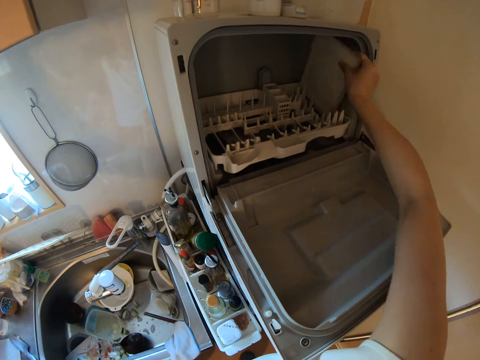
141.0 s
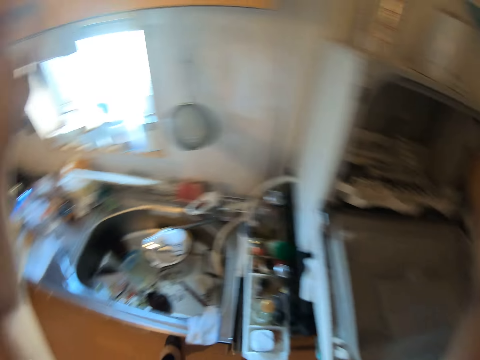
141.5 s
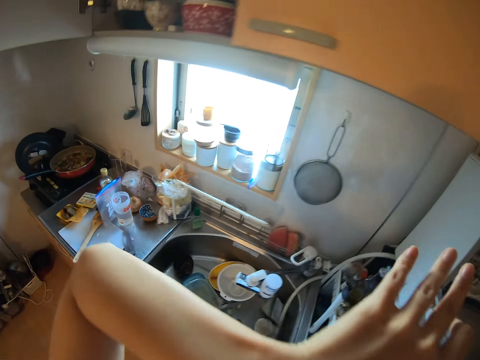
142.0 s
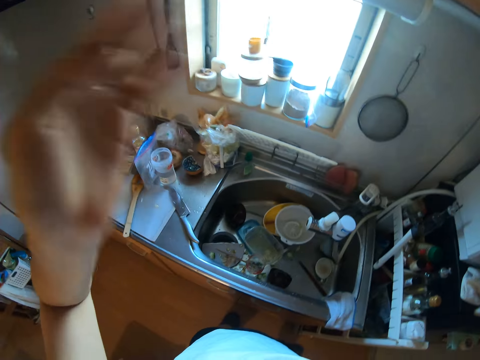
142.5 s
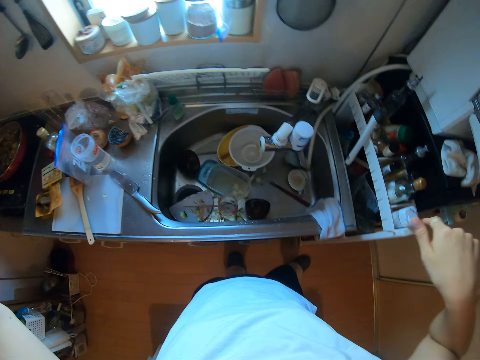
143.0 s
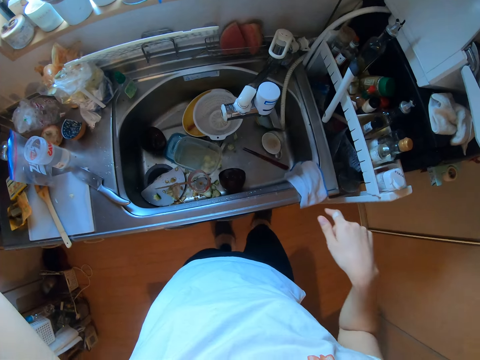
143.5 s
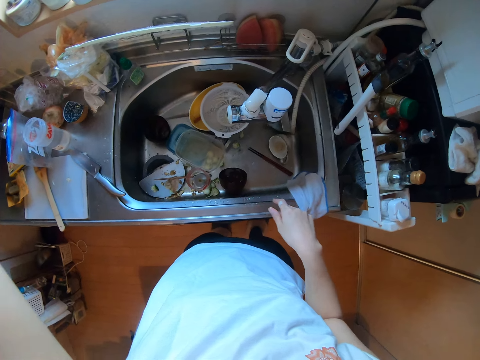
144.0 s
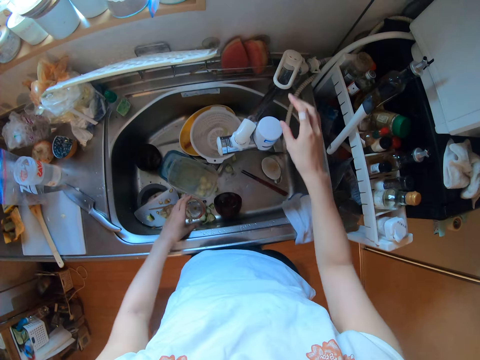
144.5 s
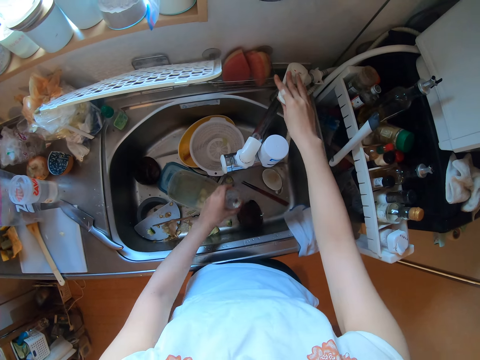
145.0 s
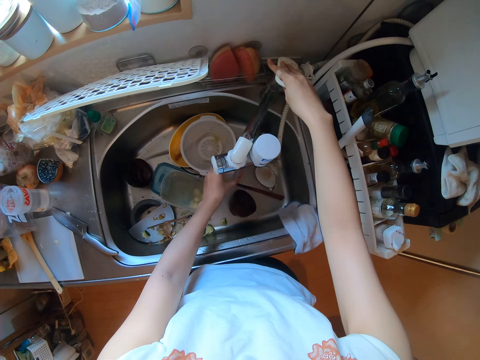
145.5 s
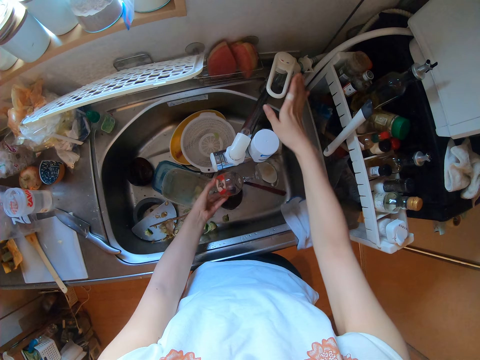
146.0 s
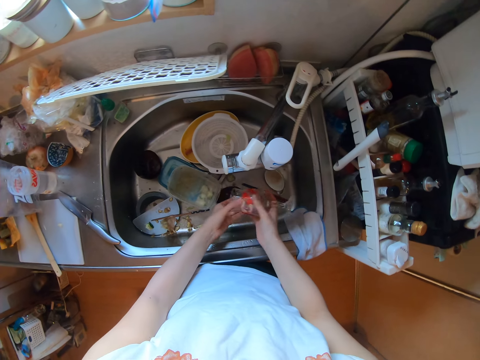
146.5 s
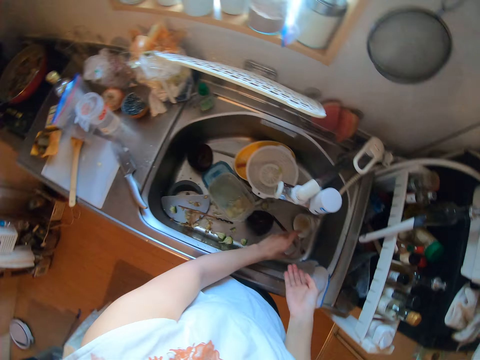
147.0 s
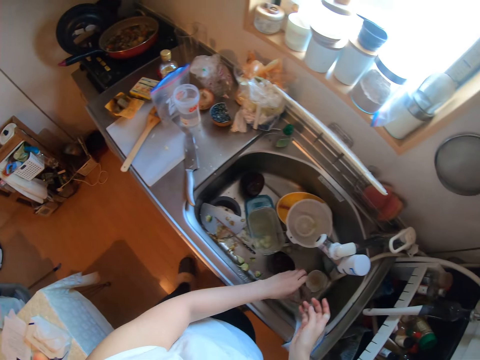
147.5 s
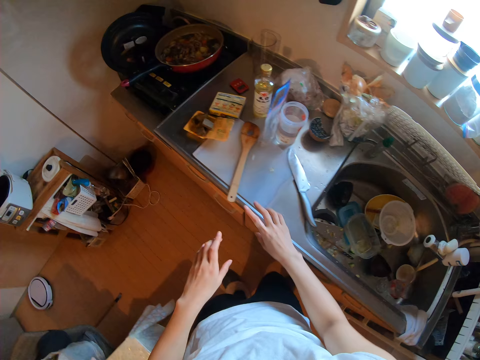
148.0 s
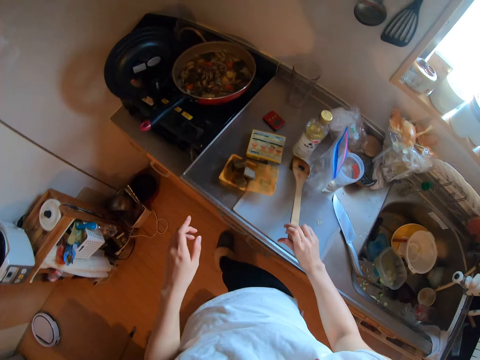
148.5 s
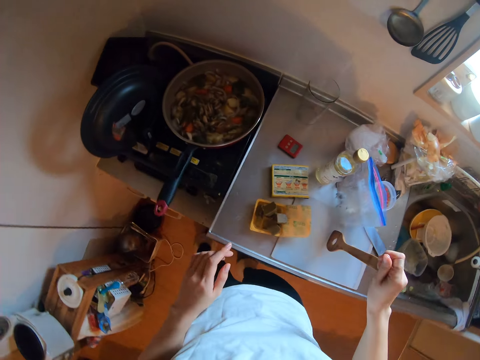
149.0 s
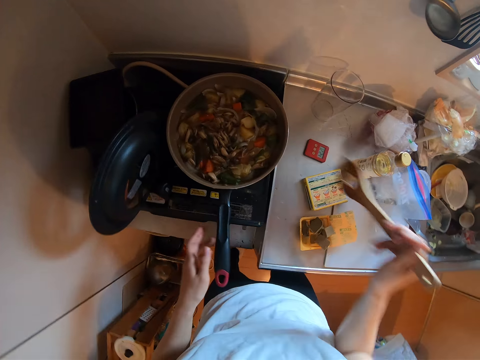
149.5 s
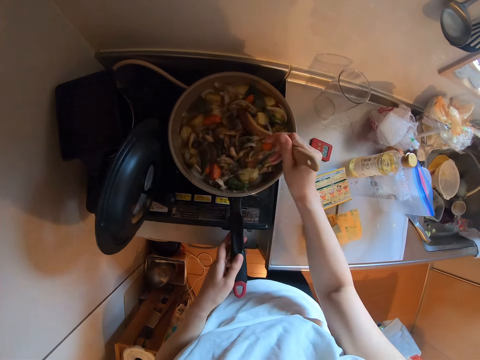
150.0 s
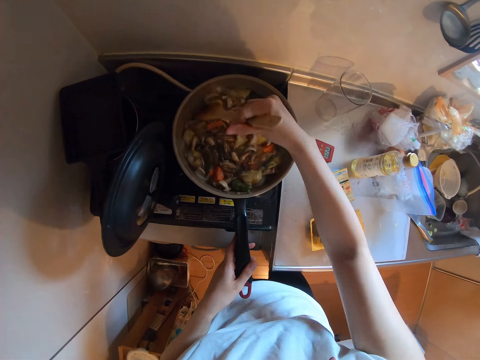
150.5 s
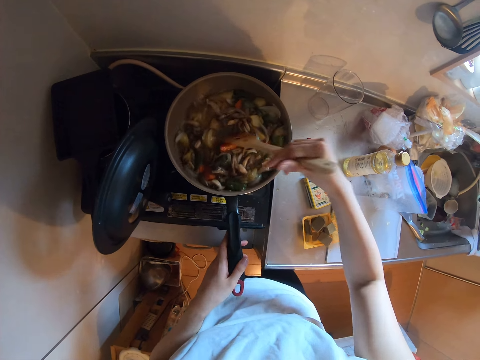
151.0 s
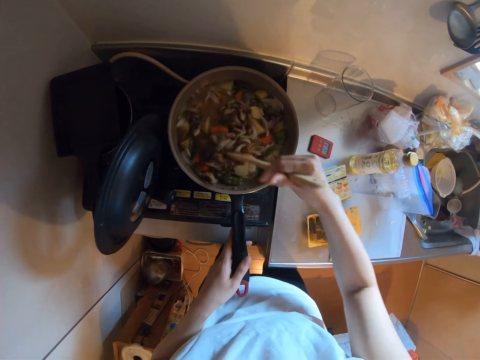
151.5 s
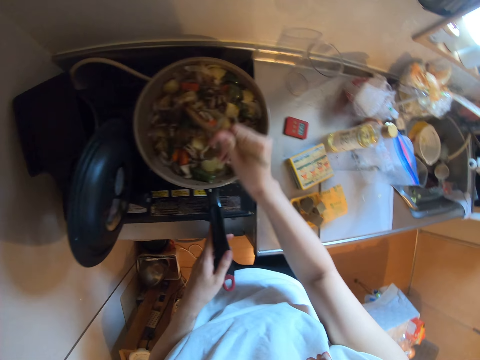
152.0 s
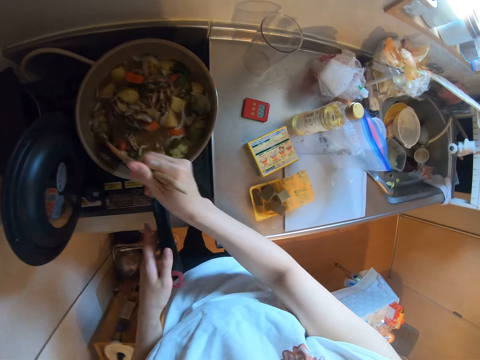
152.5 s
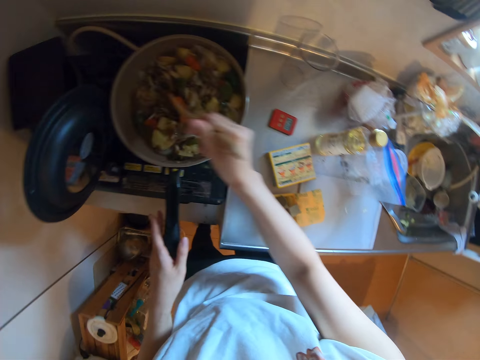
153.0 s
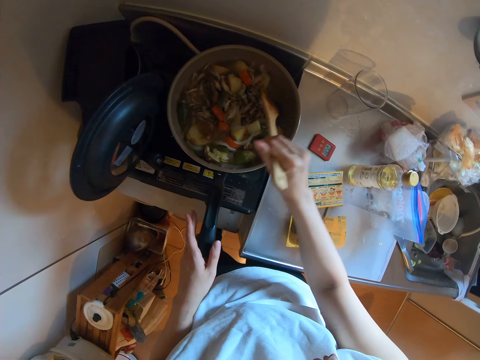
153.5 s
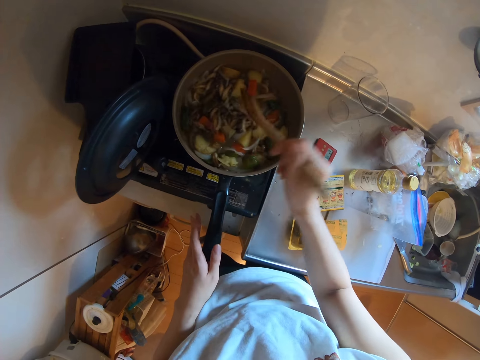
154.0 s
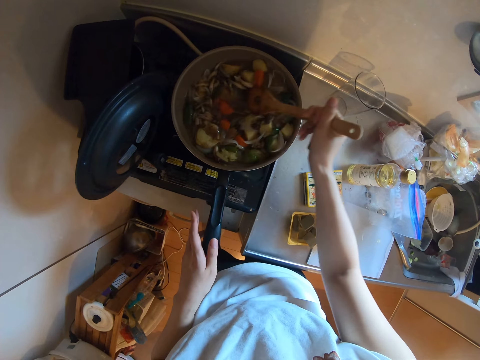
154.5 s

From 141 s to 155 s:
The camera wearer touches their face. They move their hand. They open the tap. They pick a wine glass. They put water in the wine glass. They close the tap. They pour water in the sink. They hold the glass. They place the wine glass in the sink. They walk in the room. They pick a wooden spatula. They hold the cooking pan. They stir the mushroom potato stew.

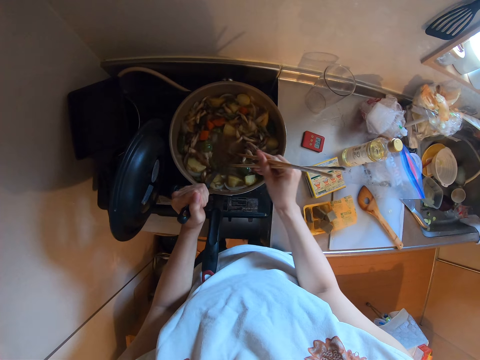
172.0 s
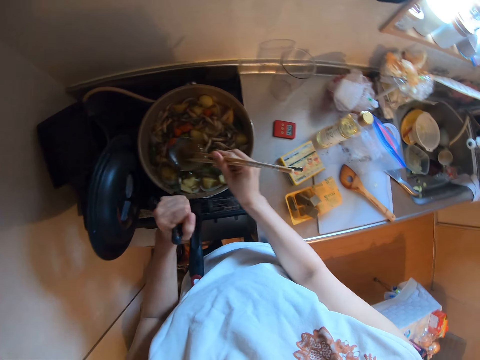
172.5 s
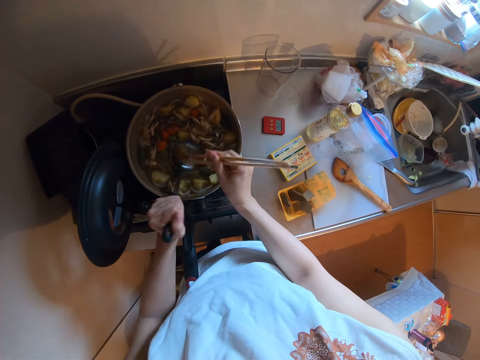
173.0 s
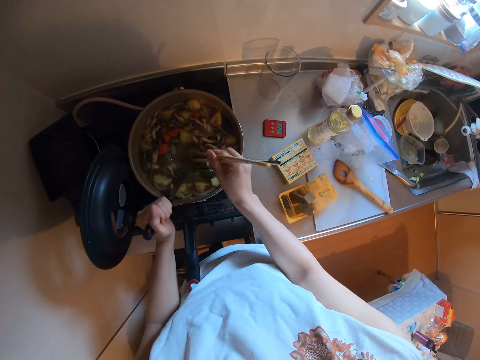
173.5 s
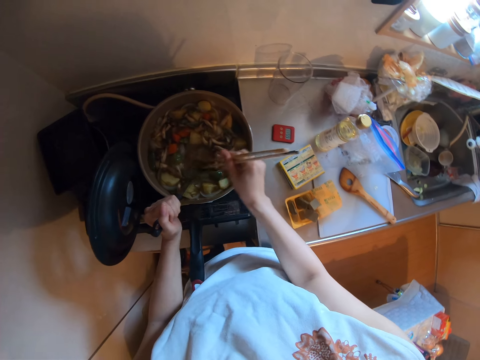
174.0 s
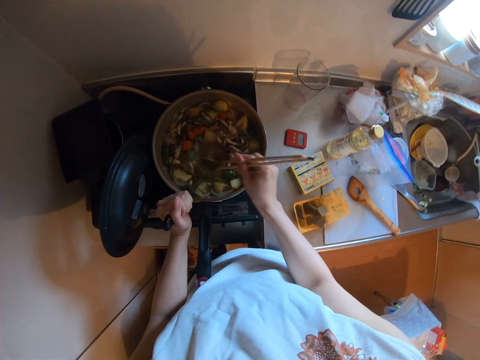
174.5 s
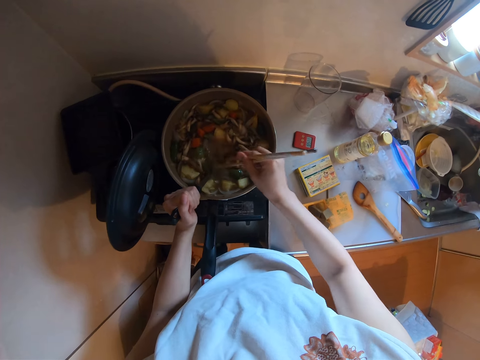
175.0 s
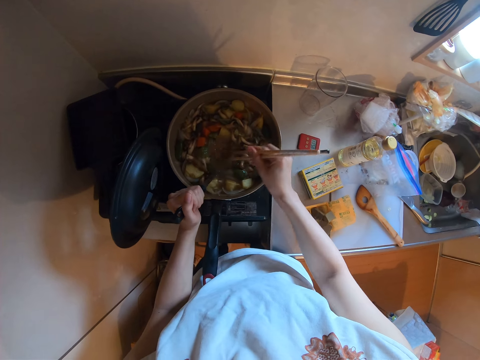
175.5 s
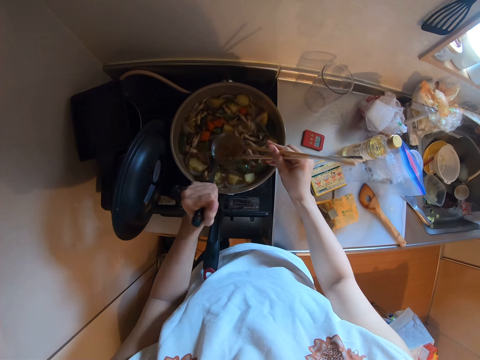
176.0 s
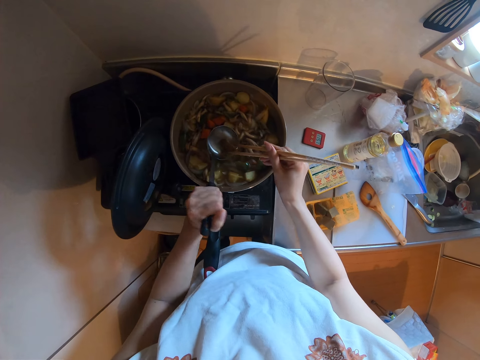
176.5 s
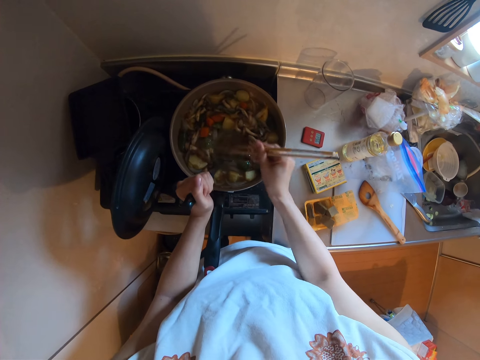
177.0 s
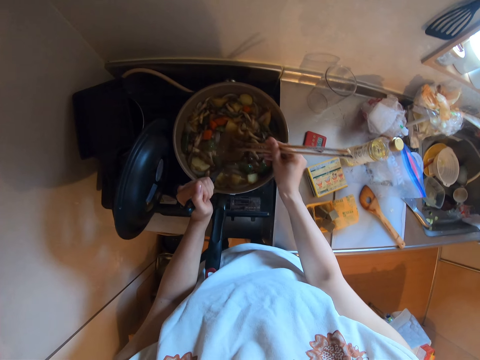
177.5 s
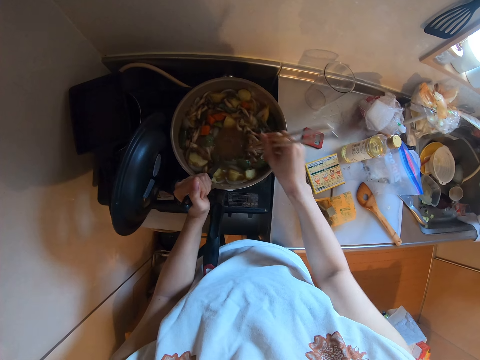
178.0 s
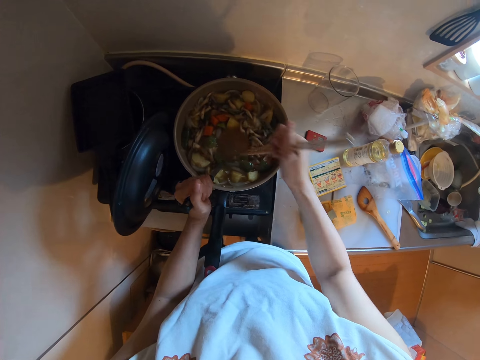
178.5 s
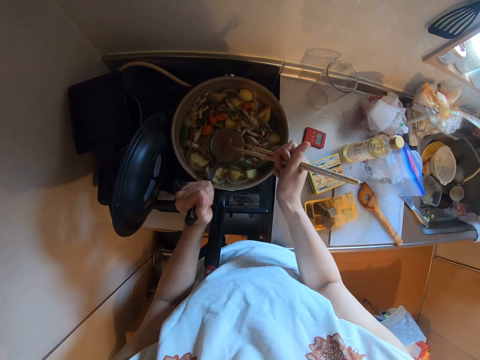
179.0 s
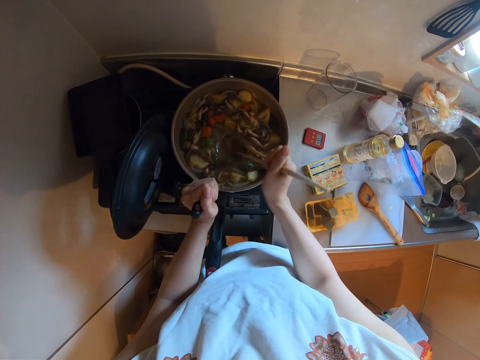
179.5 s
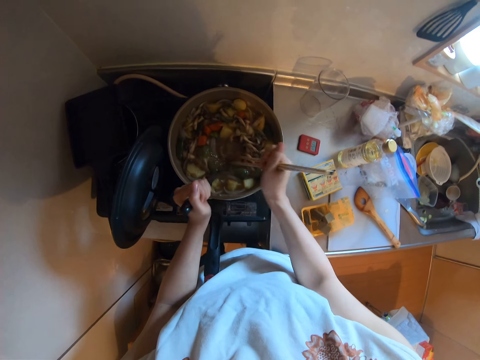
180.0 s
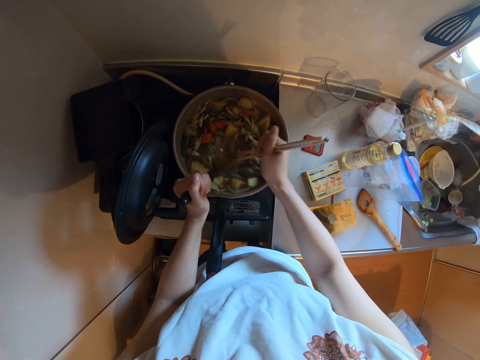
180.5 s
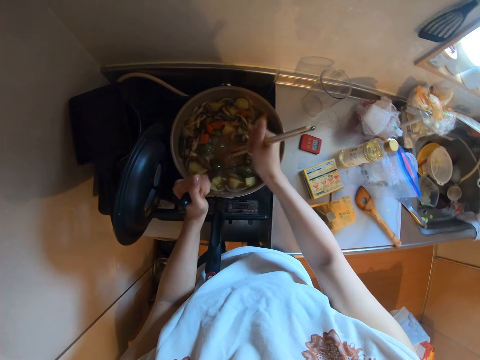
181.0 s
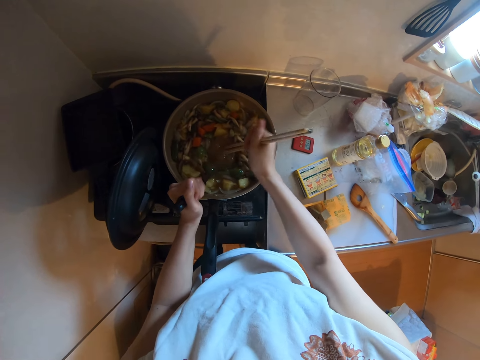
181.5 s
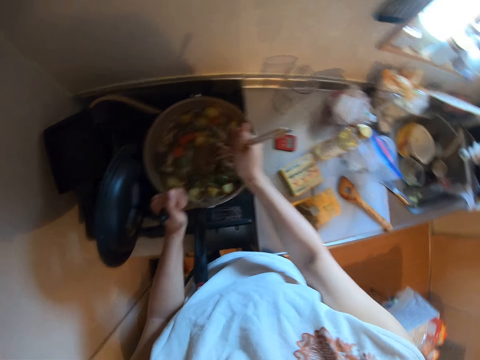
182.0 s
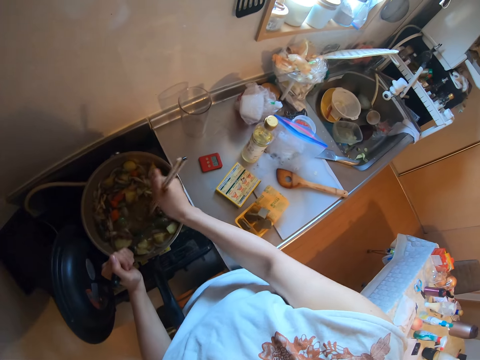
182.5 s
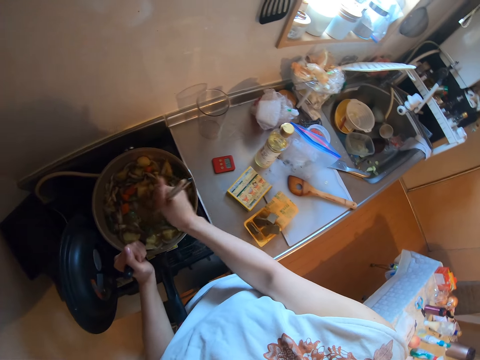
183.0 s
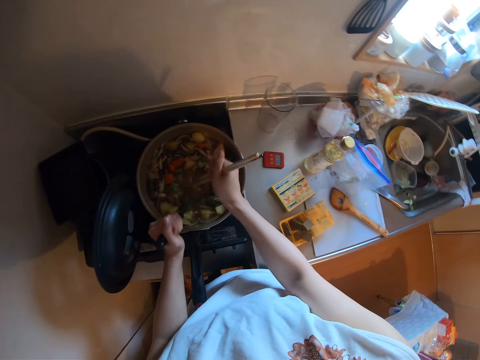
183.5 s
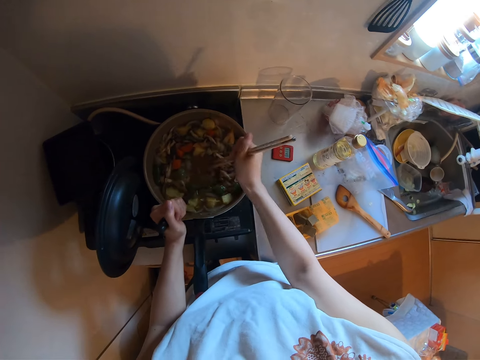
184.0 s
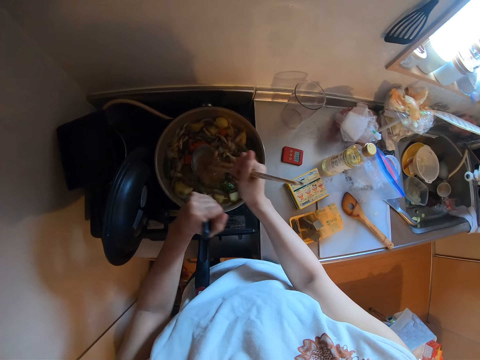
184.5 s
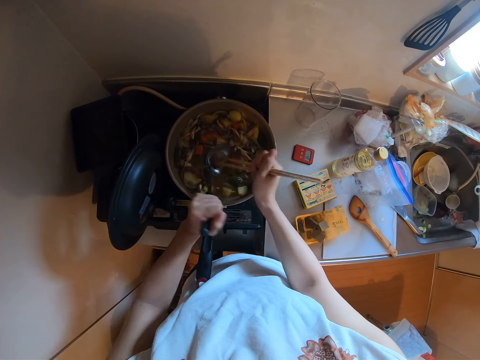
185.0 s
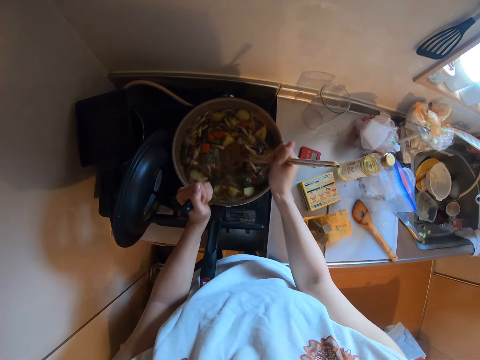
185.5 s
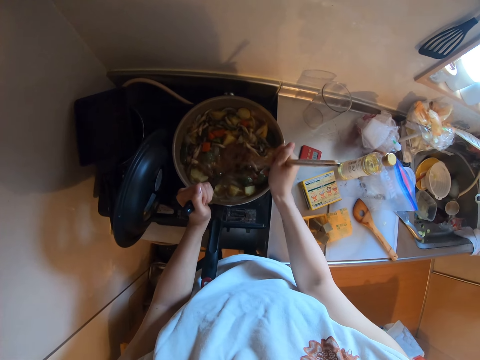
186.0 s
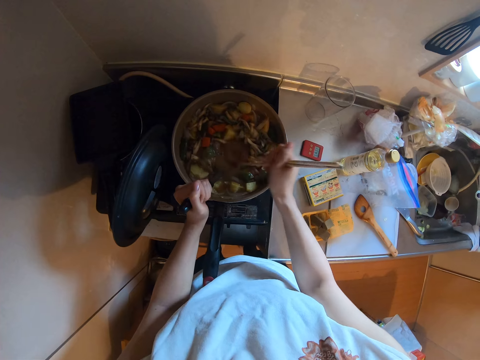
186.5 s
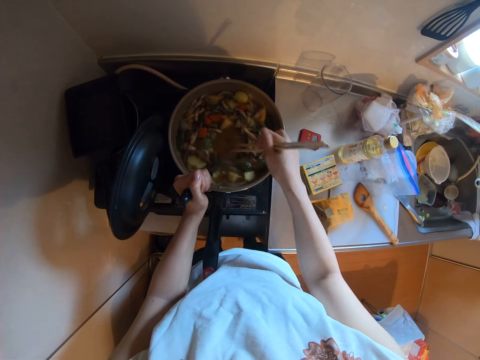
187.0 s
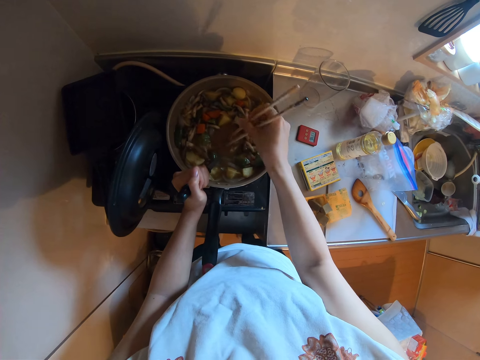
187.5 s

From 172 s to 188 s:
The camera wearer pours the curry brick in the mushroom potato stew. They stir the curry brick with the chopsticks. They pour the curry brick in the mushroom potato stew. They stir the curry brick with the chopsticks.
